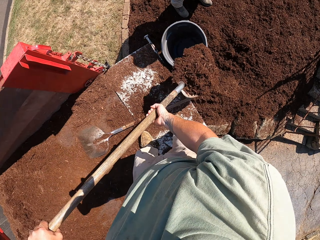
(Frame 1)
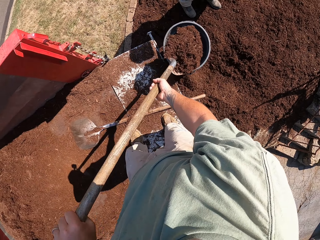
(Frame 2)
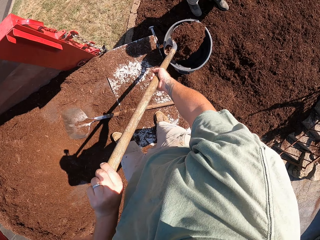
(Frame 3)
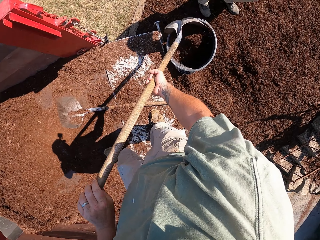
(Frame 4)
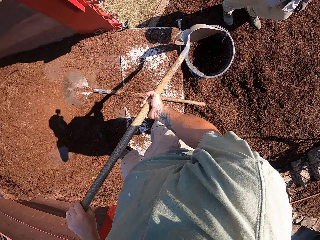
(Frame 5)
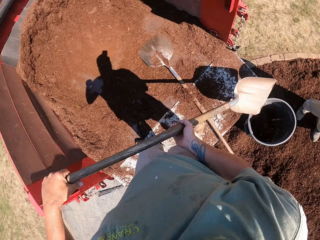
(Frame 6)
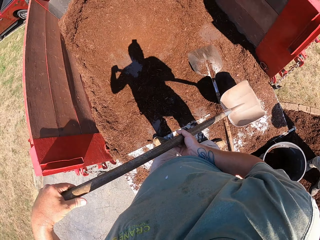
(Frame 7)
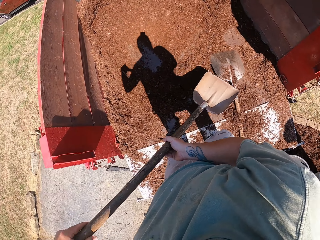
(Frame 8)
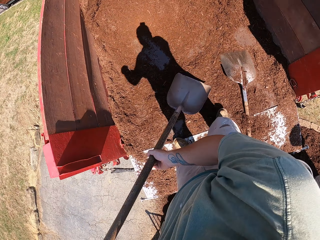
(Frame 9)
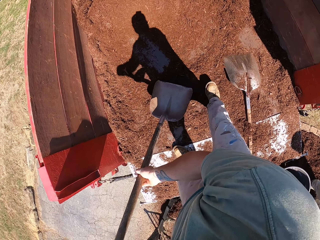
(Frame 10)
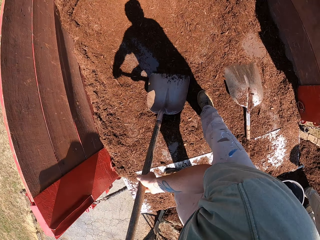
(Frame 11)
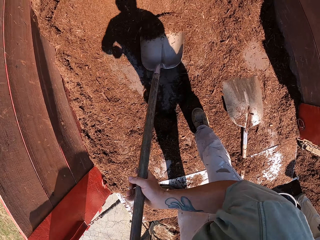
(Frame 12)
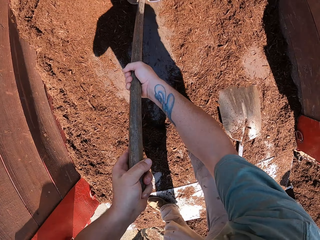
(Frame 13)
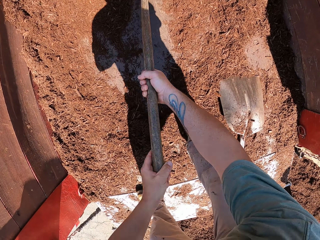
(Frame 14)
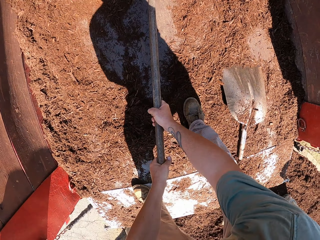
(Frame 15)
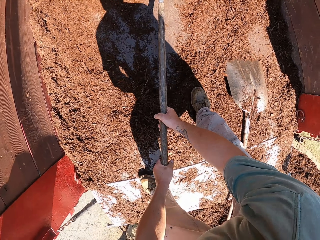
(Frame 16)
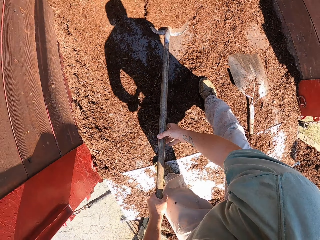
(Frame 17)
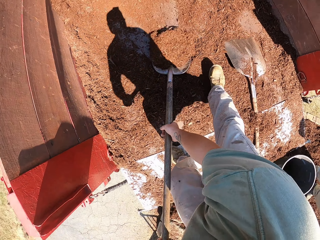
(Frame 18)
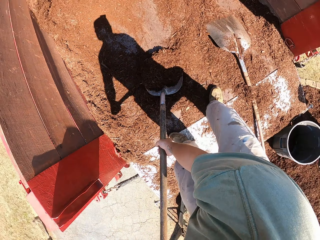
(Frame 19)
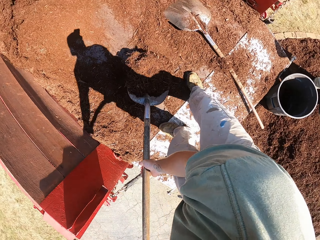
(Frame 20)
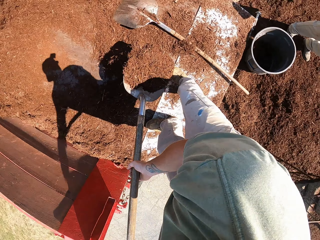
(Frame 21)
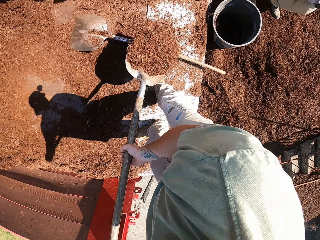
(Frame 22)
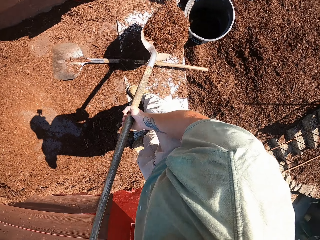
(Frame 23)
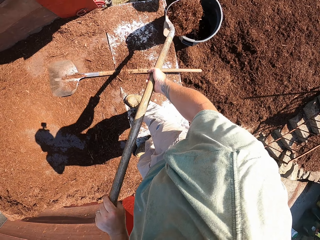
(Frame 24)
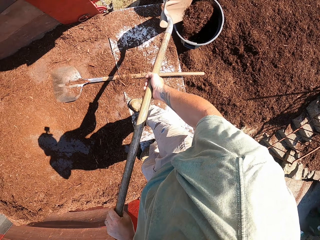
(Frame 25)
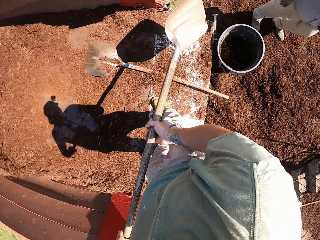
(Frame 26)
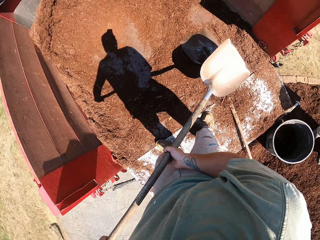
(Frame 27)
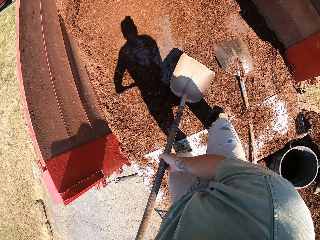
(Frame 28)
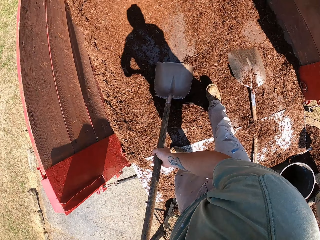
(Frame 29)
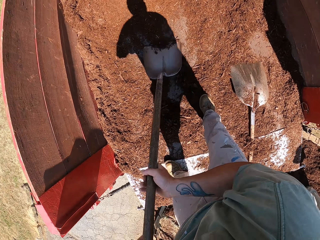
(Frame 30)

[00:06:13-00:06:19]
The camera wearer scoops sand to a tin. They pour out soil from the vehicle to the bin.

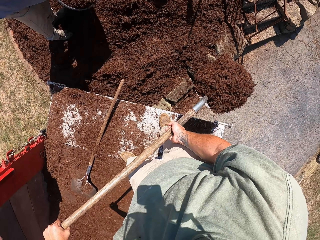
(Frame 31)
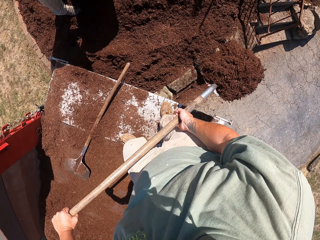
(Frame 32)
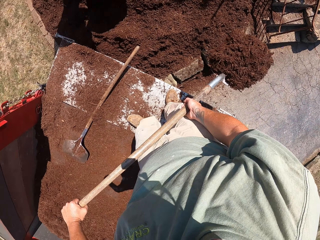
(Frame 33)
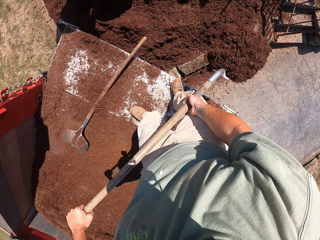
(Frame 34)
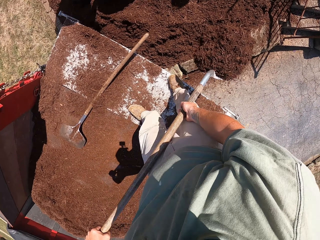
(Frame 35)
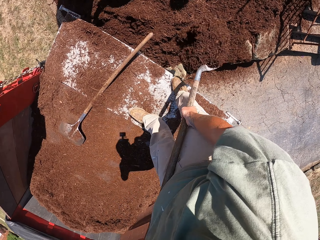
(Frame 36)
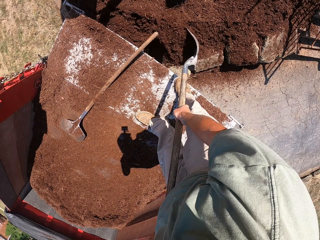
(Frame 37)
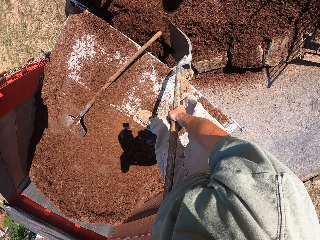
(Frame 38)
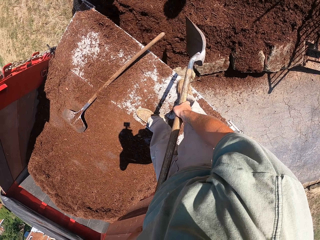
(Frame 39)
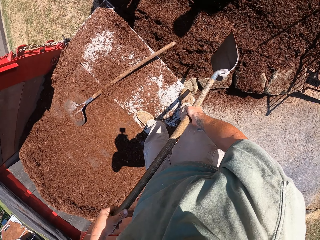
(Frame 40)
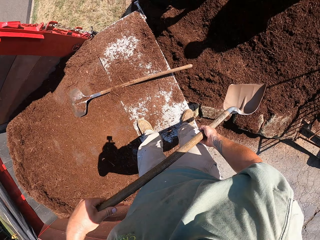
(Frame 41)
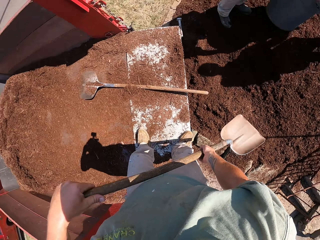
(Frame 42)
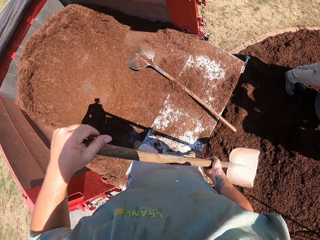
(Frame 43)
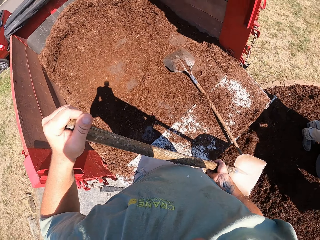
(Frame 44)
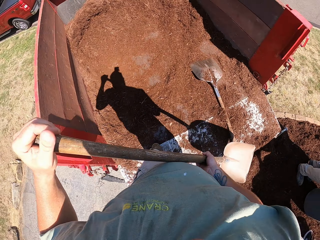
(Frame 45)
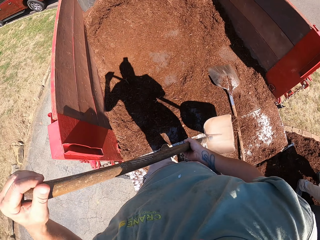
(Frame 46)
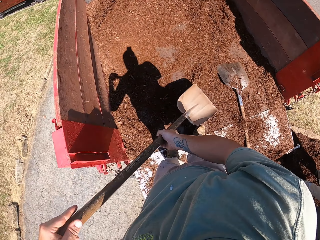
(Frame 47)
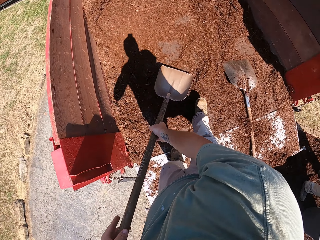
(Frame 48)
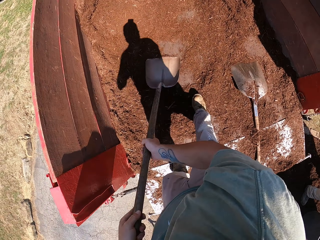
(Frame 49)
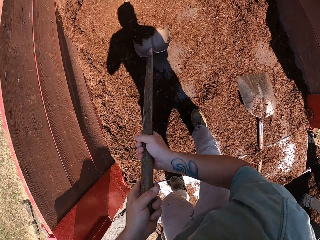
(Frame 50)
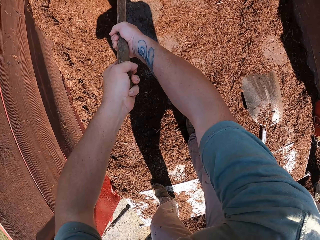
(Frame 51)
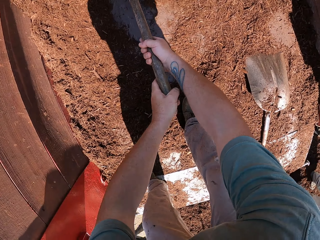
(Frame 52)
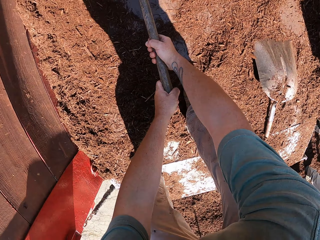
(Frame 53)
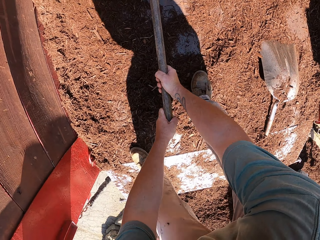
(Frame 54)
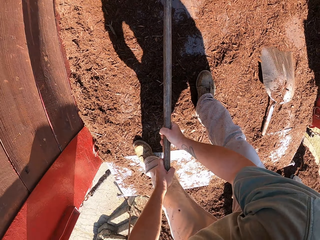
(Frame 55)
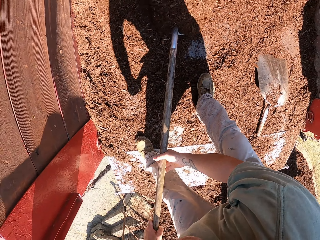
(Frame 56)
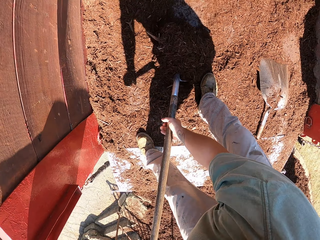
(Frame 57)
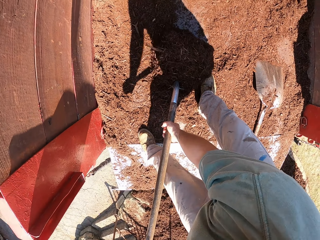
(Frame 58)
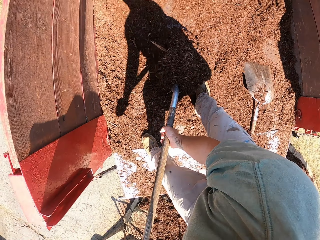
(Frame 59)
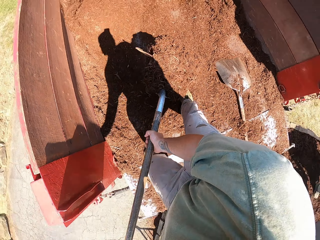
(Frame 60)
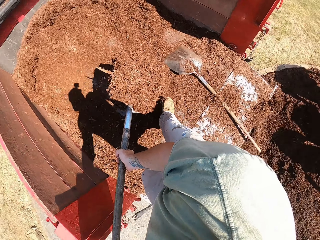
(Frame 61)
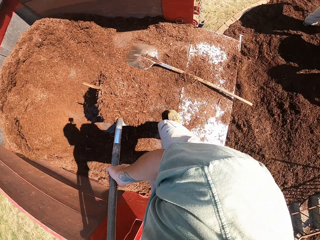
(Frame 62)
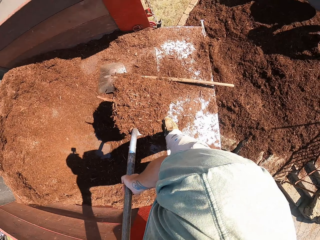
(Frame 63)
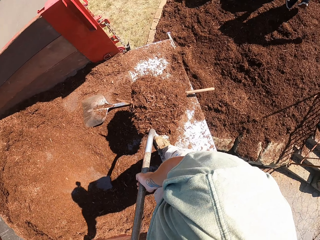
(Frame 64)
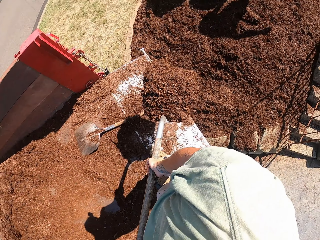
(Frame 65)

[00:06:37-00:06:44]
The camera wearer pours out soil from the vehicle to the ground.

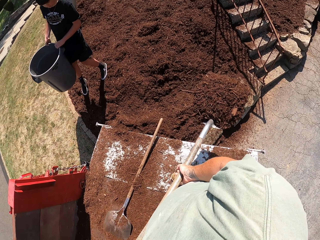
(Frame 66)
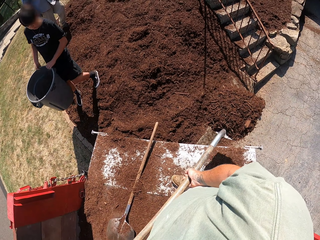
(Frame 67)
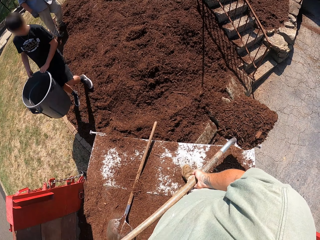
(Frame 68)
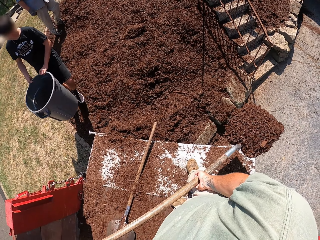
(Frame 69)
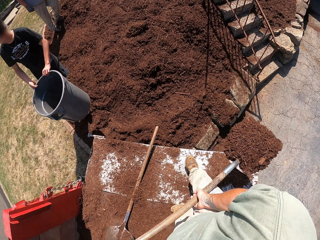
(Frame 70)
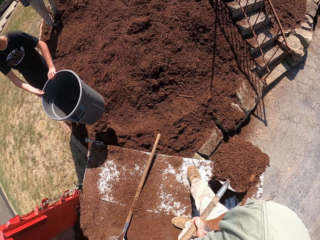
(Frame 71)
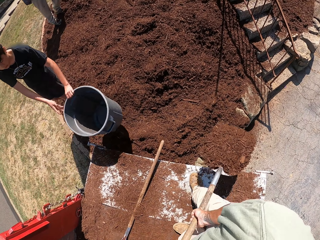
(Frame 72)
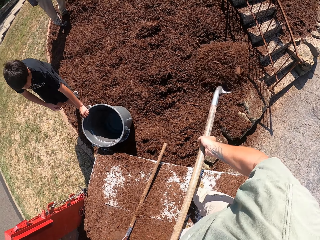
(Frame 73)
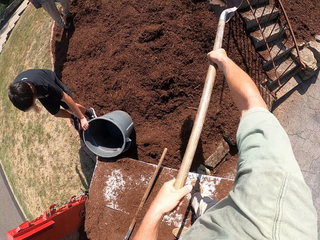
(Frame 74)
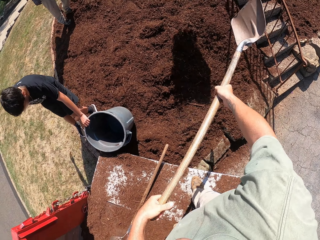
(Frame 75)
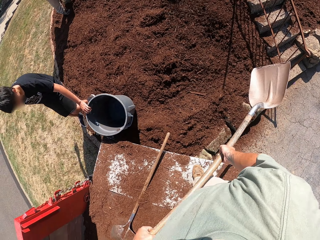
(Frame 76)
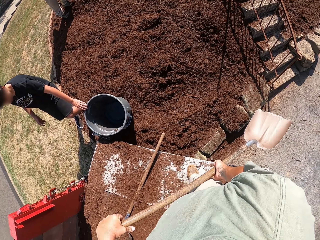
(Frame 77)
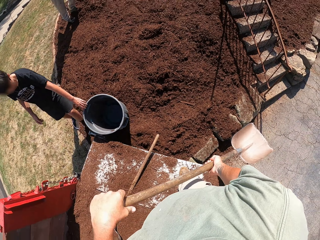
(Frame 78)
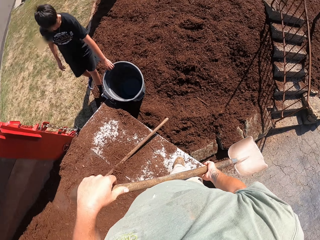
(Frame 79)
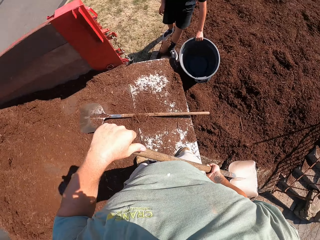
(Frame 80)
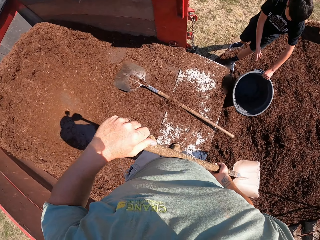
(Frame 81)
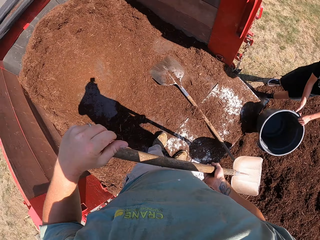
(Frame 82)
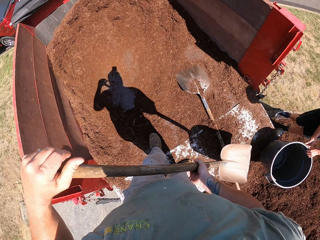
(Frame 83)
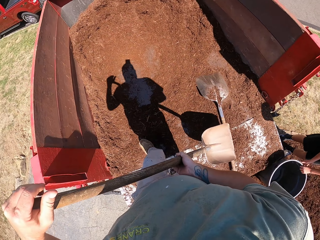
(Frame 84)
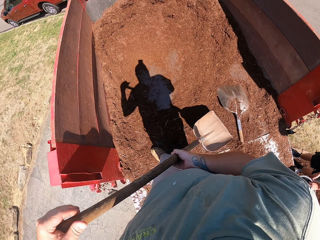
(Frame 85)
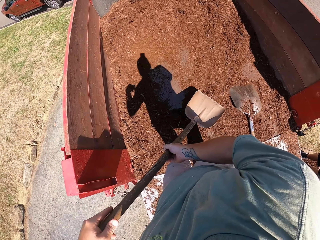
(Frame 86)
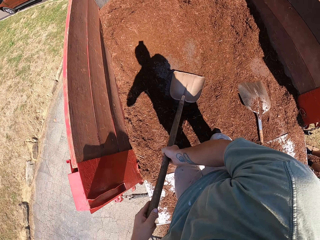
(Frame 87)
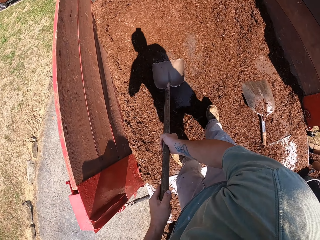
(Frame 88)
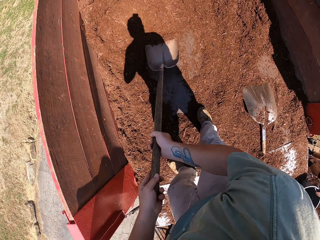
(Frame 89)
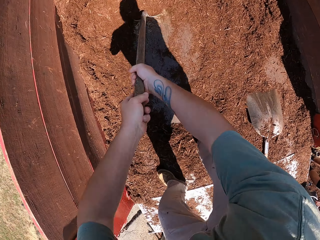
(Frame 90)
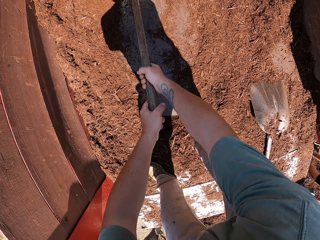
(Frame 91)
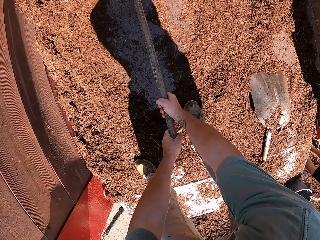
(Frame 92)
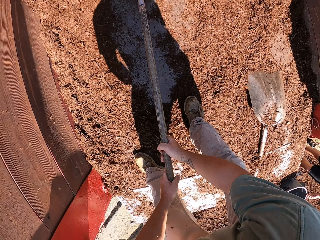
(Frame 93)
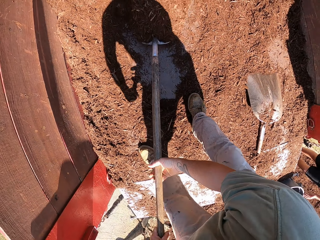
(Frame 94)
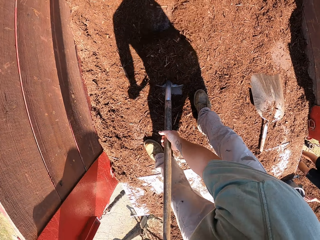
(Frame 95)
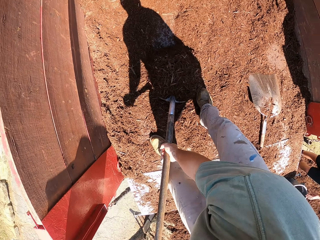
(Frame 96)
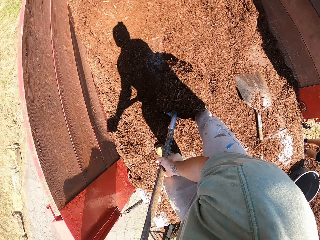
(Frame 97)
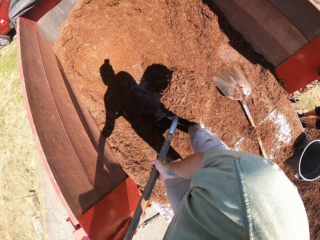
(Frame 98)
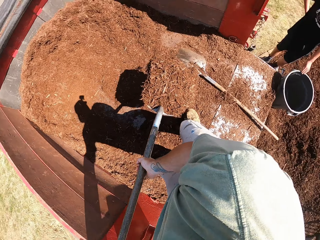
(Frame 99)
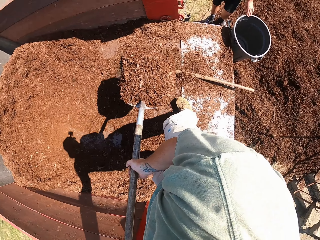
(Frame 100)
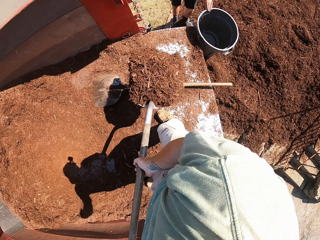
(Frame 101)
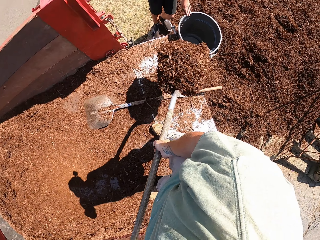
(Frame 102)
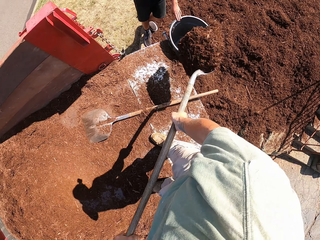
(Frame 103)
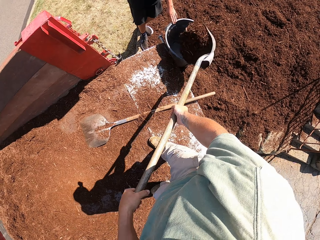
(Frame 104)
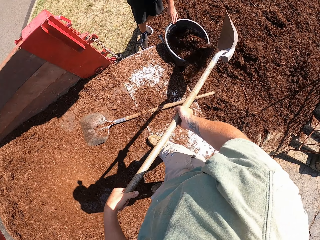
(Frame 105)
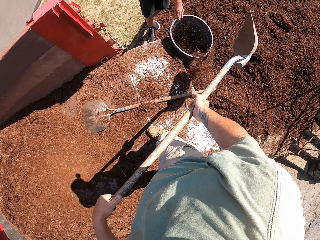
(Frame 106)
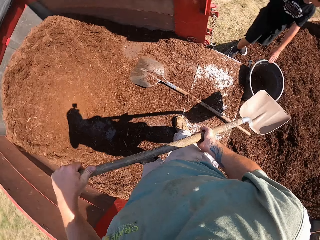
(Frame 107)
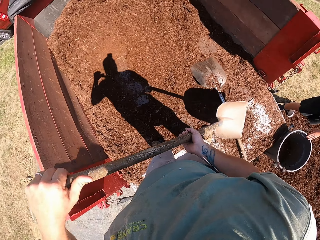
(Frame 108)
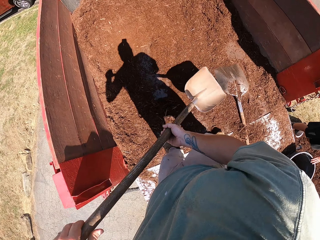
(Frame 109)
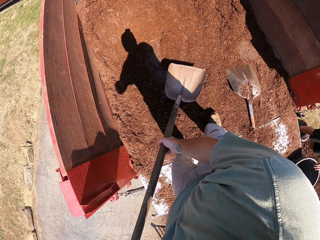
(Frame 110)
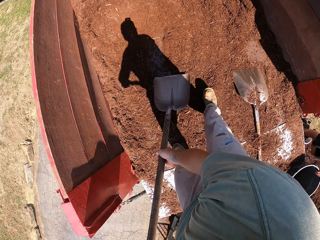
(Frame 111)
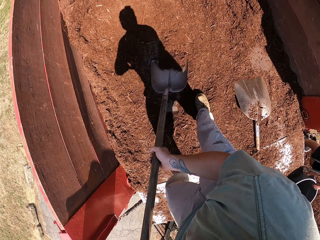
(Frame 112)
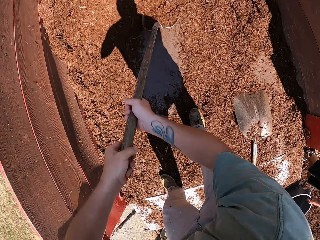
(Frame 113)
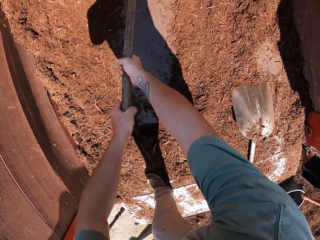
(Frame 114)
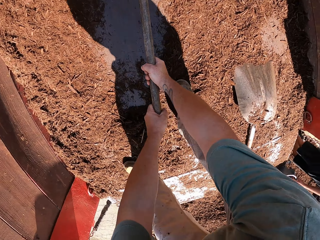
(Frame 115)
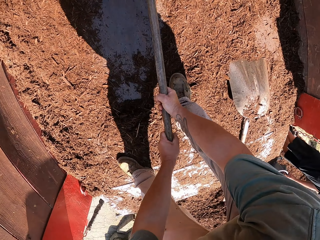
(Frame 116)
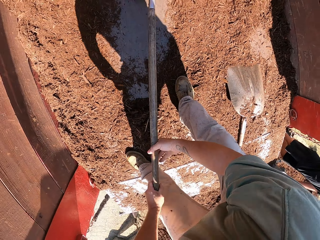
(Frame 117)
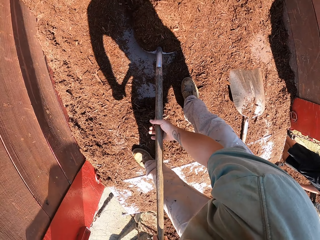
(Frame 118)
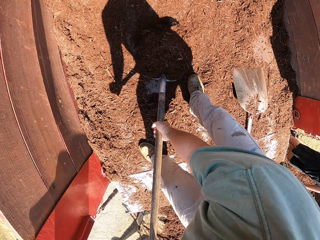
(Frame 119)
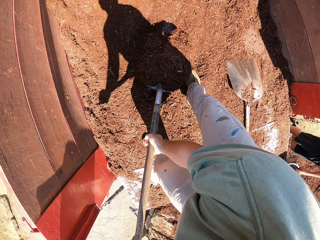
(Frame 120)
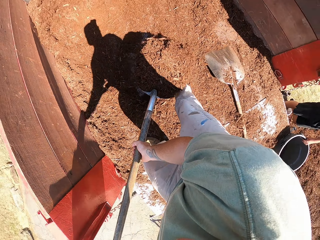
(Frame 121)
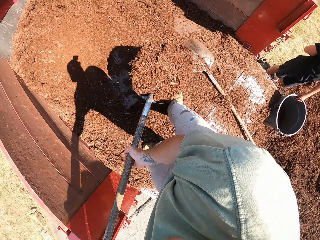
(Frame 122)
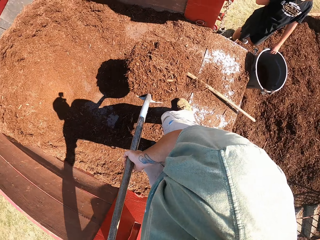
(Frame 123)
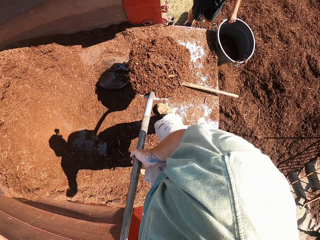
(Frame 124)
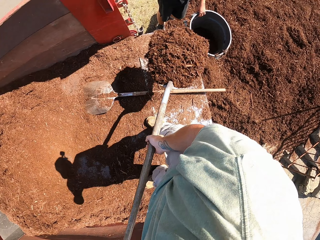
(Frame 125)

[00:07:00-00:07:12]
A man places the bin or tin by the vehicle. The camera wearer scoops sand to the tin. They pour out soil from the vehicle to the bin.
